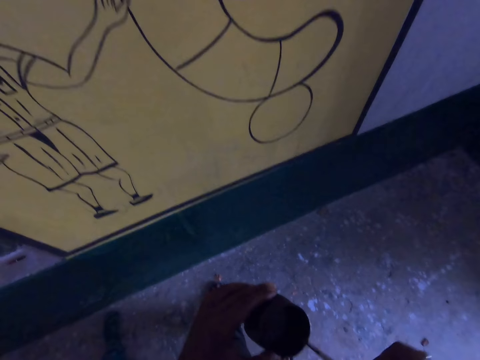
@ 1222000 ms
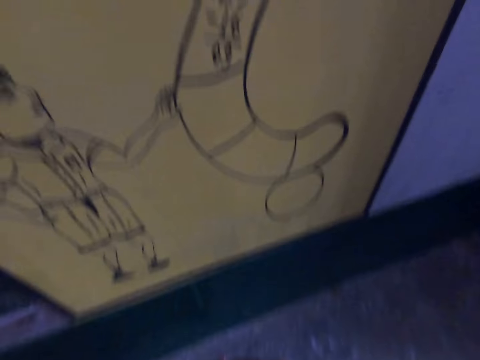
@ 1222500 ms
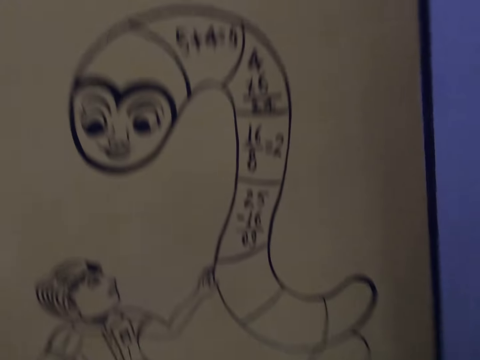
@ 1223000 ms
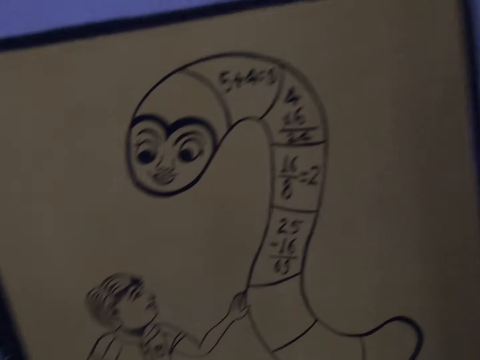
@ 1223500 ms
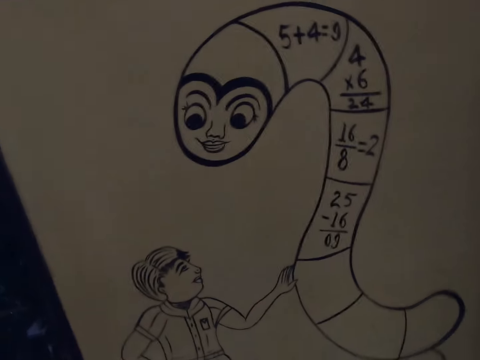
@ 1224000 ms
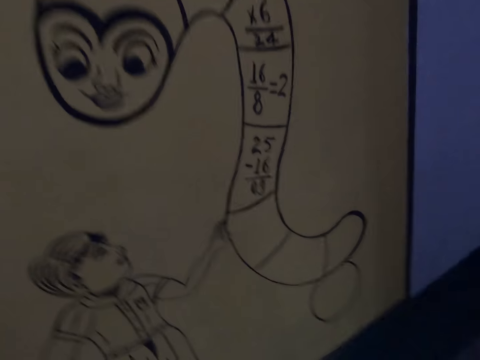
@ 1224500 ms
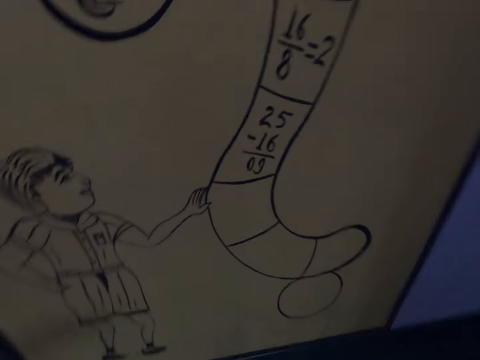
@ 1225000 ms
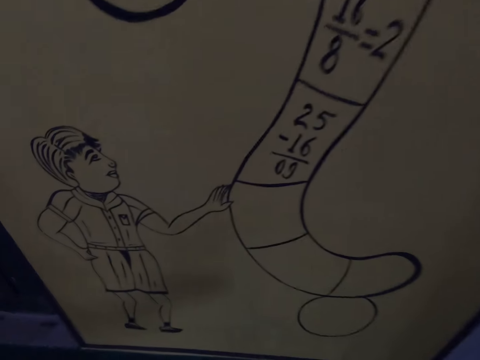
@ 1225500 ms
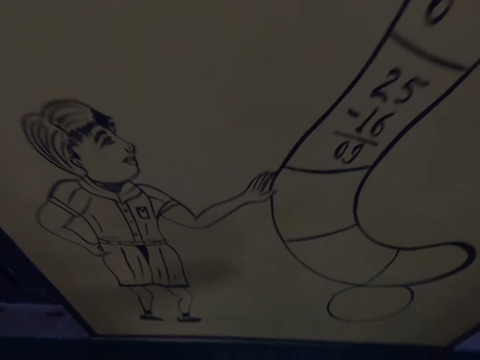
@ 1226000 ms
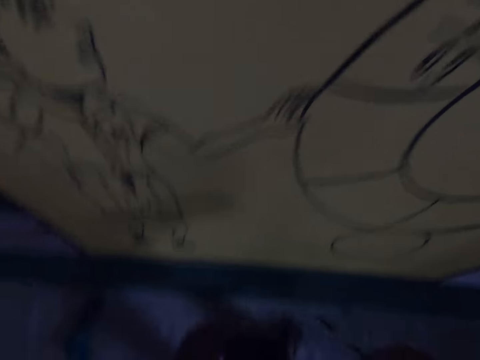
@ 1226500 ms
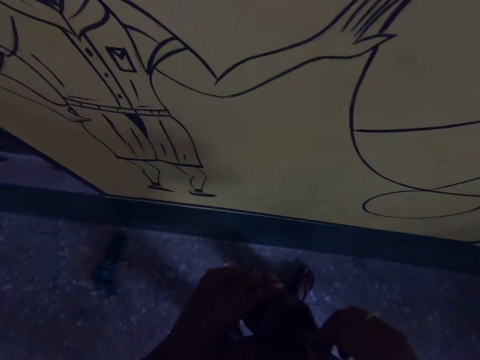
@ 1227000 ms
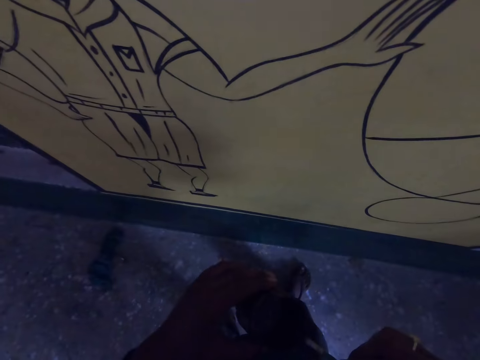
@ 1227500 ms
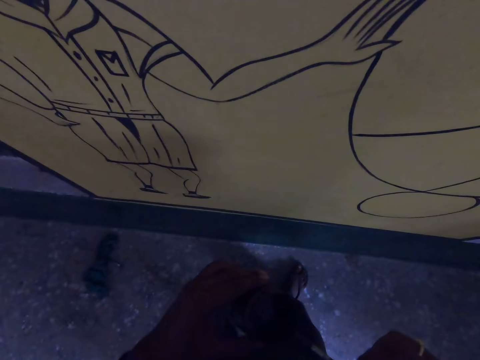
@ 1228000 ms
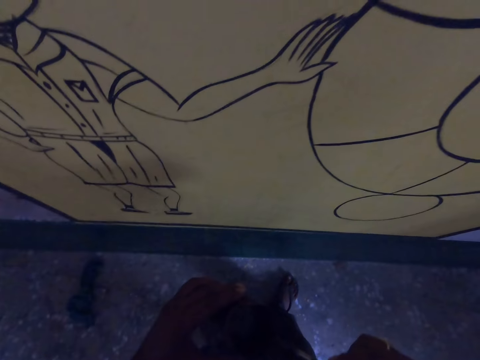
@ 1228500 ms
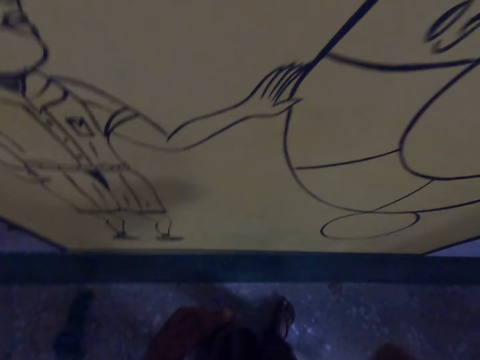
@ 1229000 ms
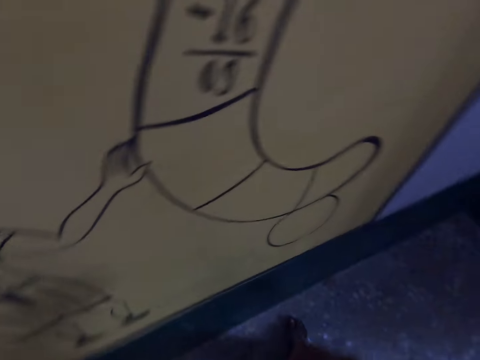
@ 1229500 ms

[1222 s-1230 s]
The camera wearer looks at the canvas. They dip the paint brush in the paint container. They drain the paint on the brush on the edge of the paint container.

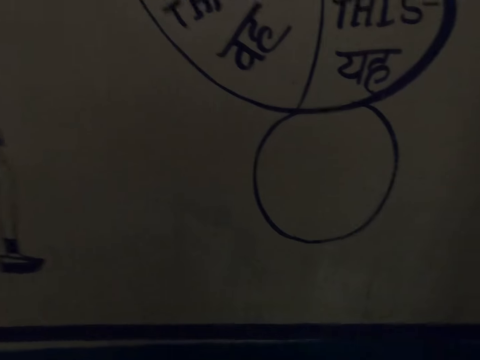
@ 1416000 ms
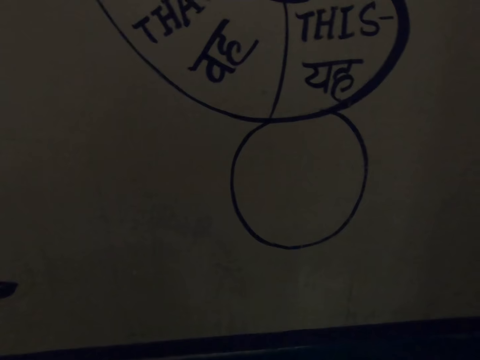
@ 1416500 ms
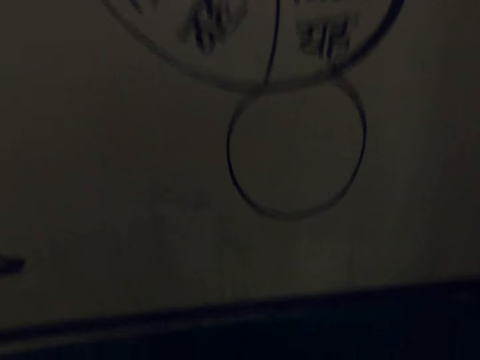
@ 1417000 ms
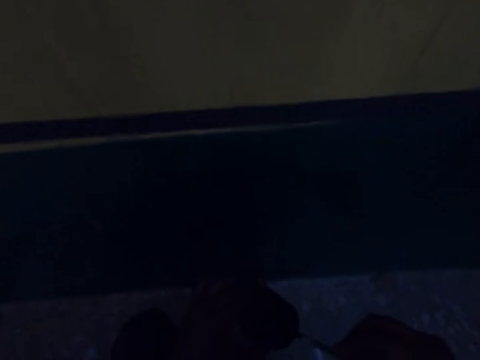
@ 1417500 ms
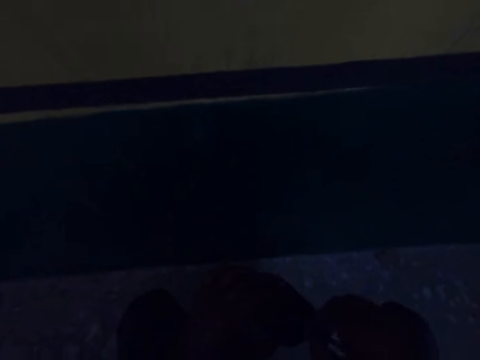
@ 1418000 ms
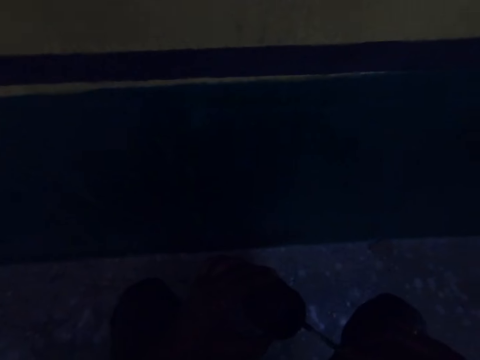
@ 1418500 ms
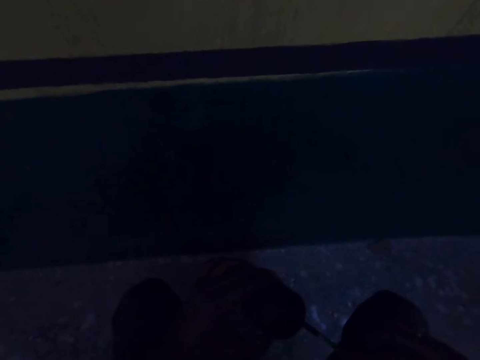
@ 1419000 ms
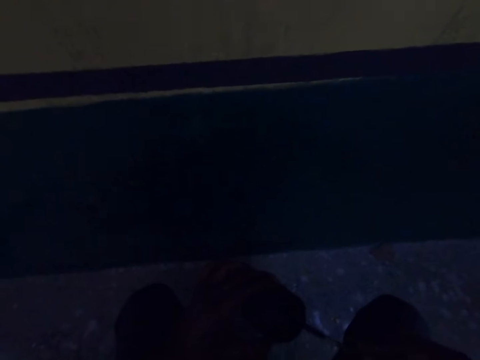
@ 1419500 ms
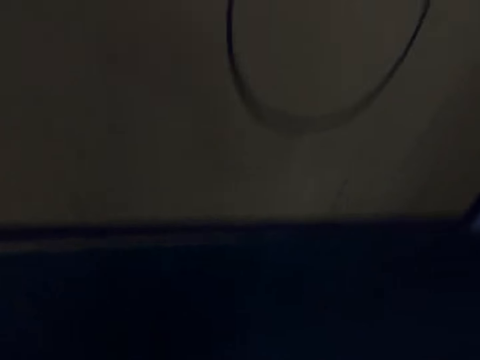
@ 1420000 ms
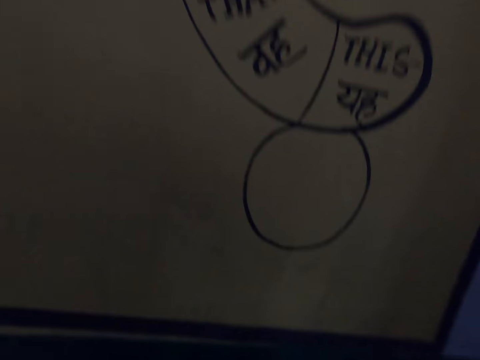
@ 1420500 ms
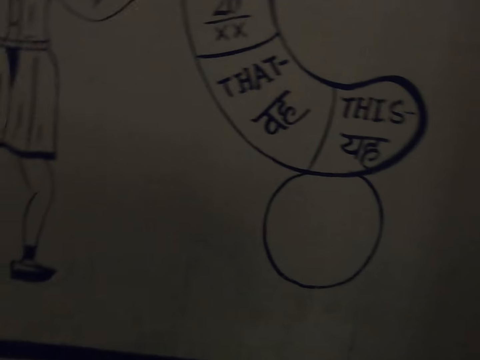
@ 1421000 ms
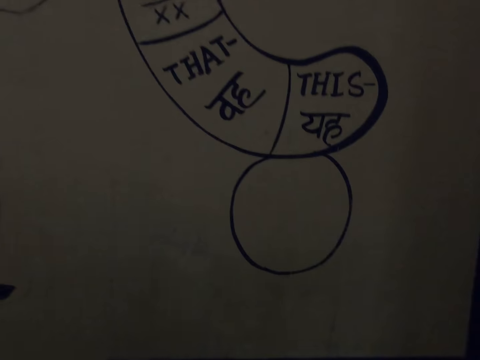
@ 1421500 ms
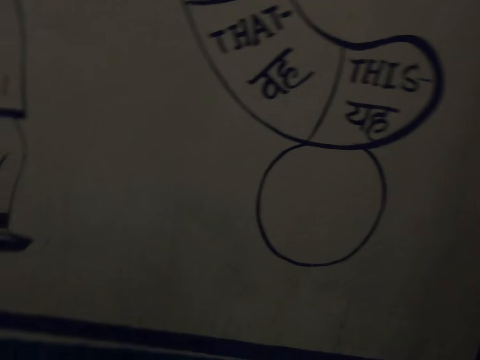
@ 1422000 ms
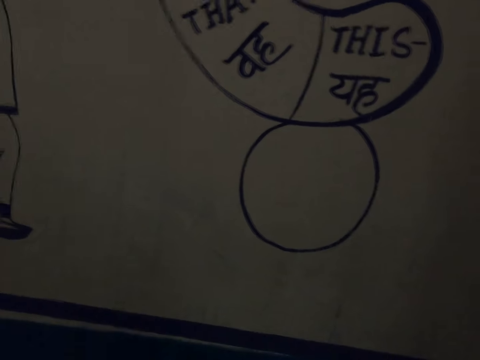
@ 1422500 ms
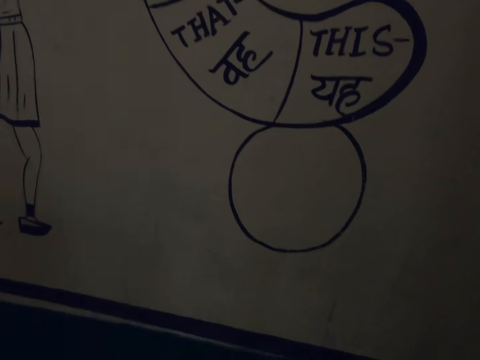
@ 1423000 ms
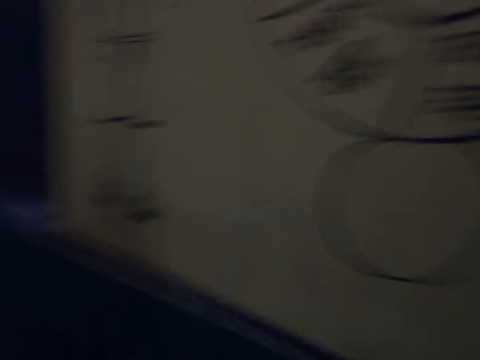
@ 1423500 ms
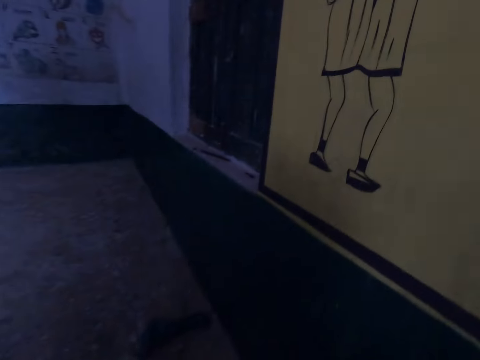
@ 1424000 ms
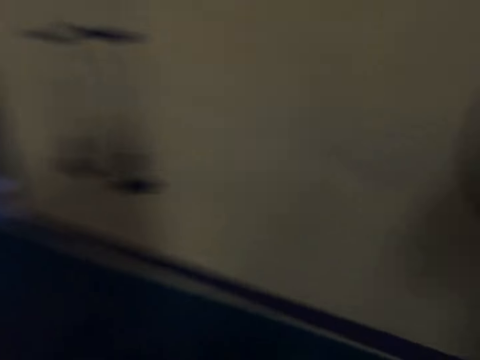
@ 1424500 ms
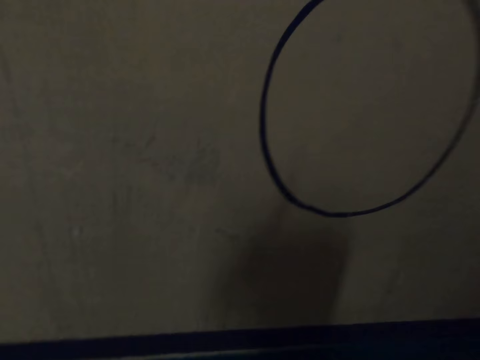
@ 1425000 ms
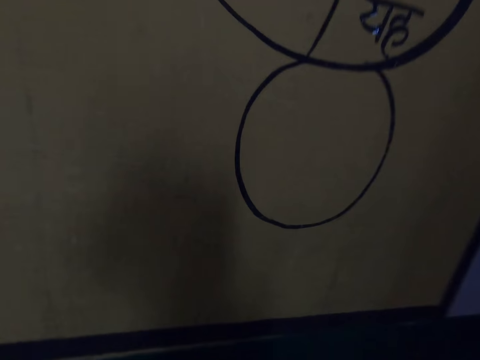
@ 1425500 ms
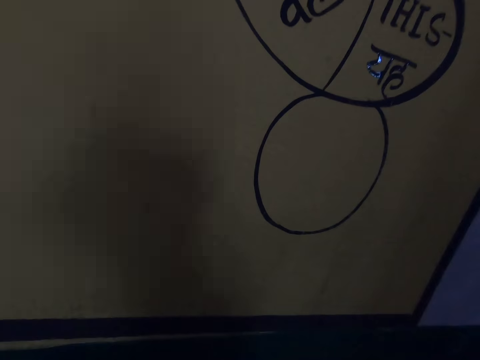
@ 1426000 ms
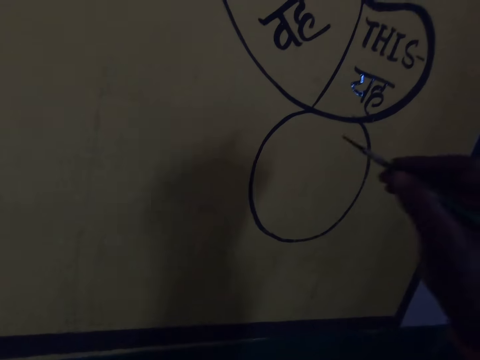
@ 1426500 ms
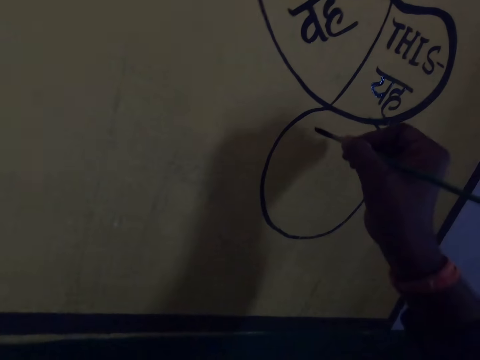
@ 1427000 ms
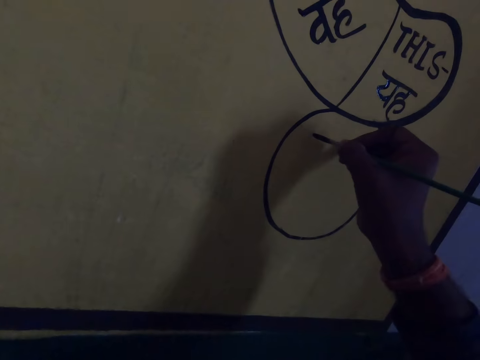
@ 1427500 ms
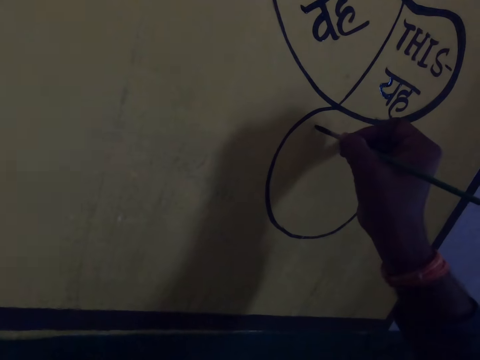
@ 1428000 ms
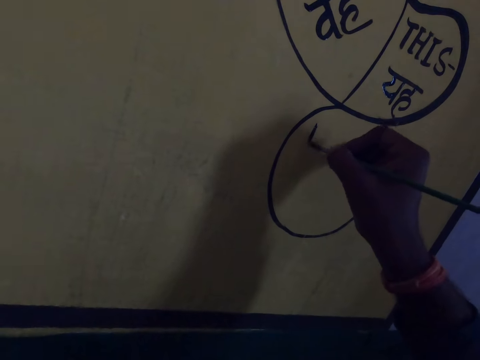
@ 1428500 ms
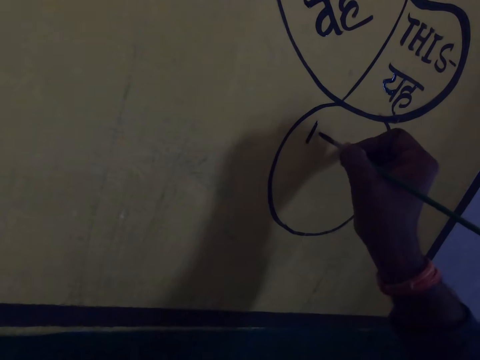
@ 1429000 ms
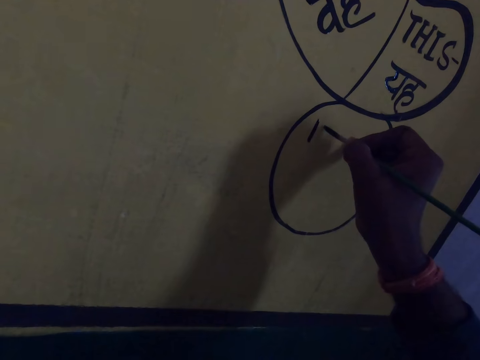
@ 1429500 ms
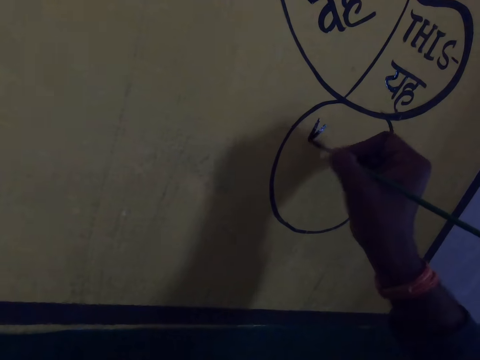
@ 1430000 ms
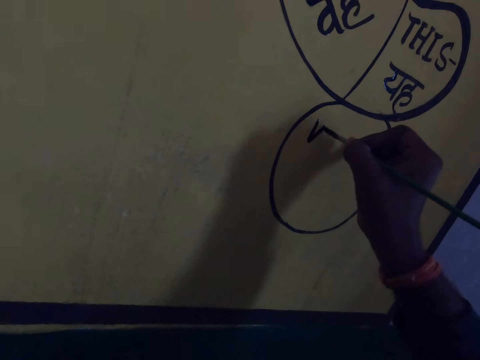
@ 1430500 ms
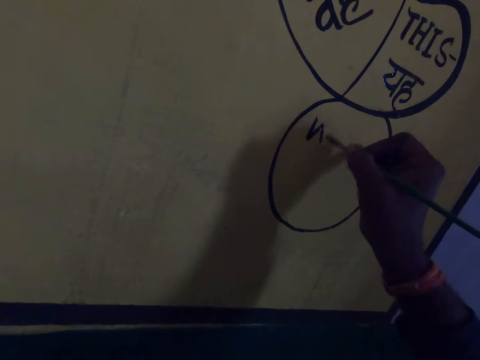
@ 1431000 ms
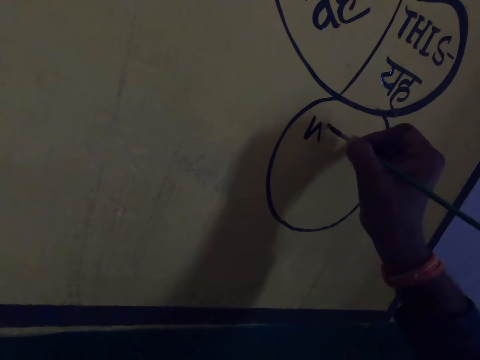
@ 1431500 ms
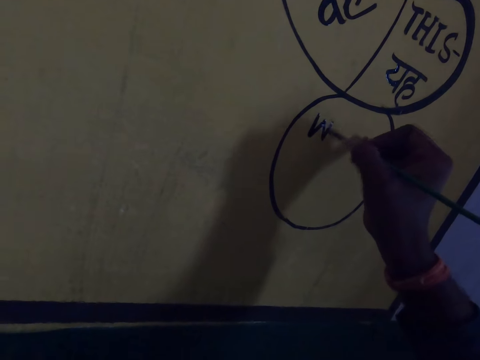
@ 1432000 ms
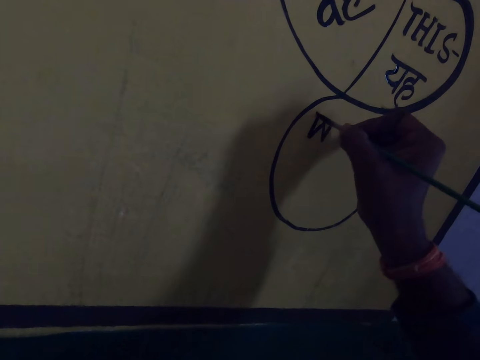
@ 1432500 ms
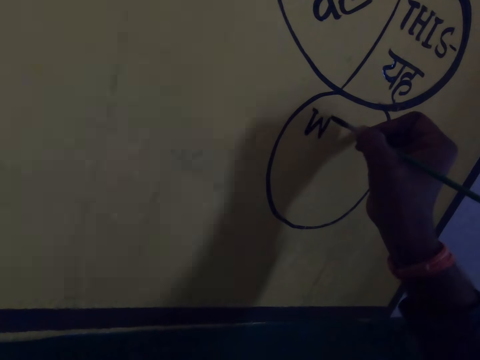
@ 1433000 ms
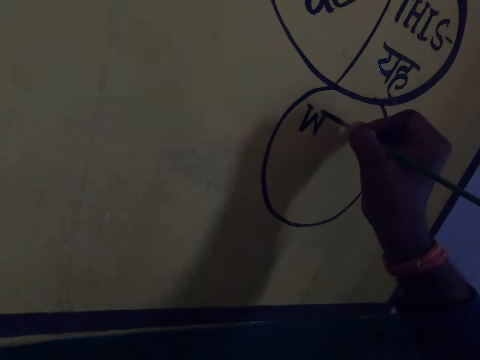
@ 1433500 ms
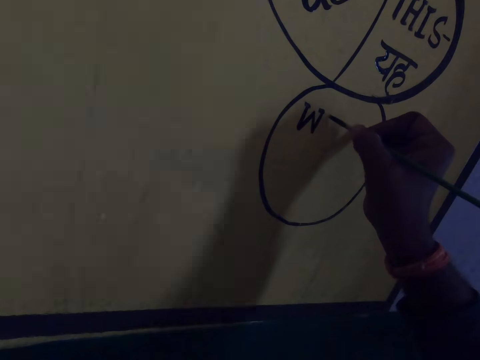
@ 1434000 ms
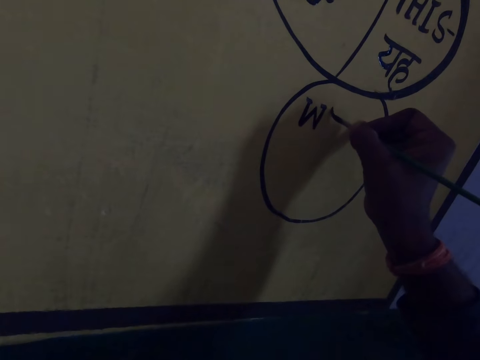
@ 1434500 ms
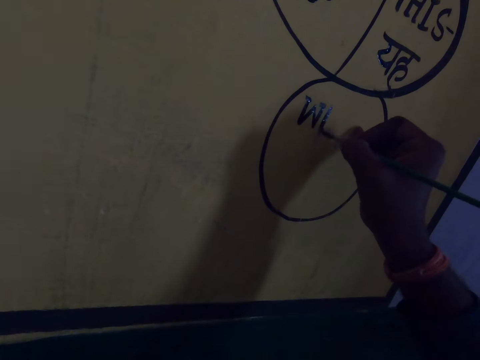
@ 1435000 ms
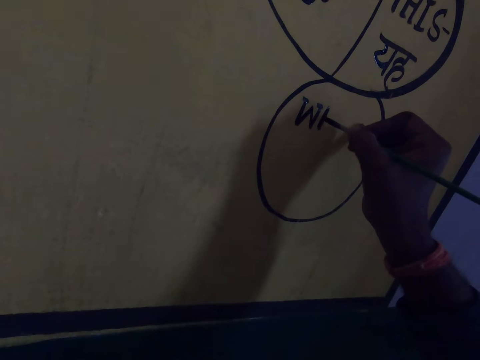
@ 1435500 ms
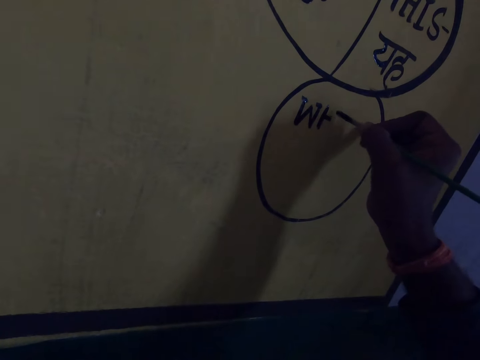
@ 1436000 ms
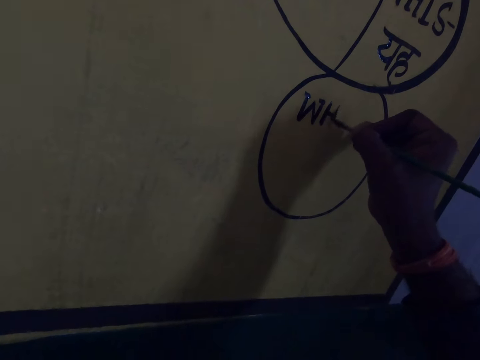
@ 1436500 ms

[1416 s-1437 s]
The camera wearer dips the brush in the ink. They look at the board. They paint on the board with the brush and ink.
